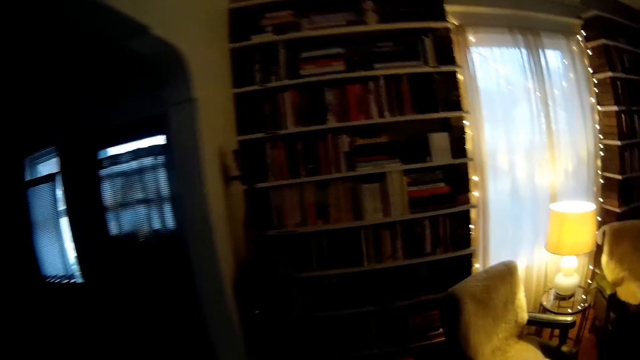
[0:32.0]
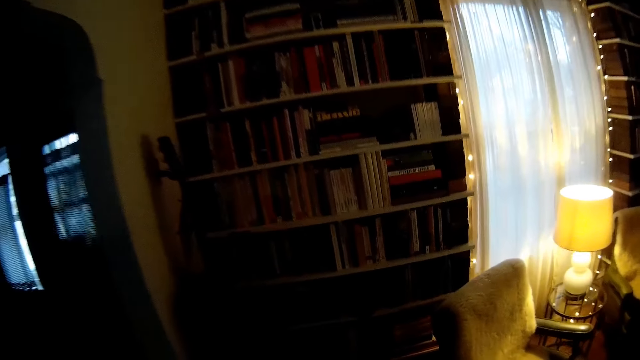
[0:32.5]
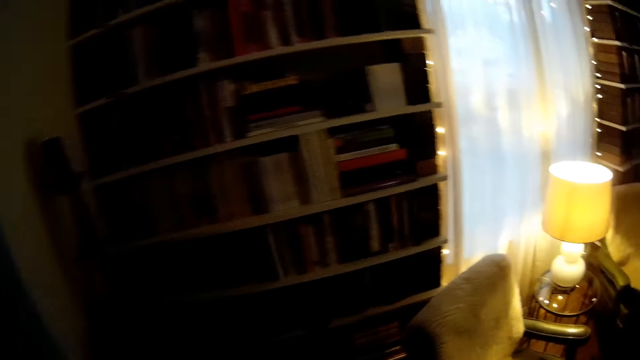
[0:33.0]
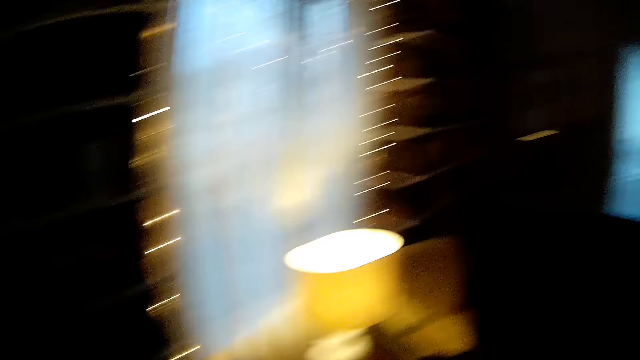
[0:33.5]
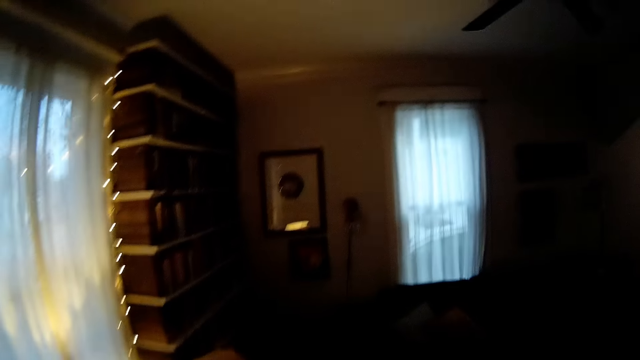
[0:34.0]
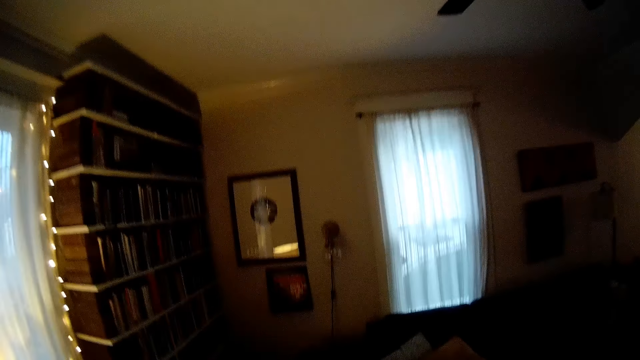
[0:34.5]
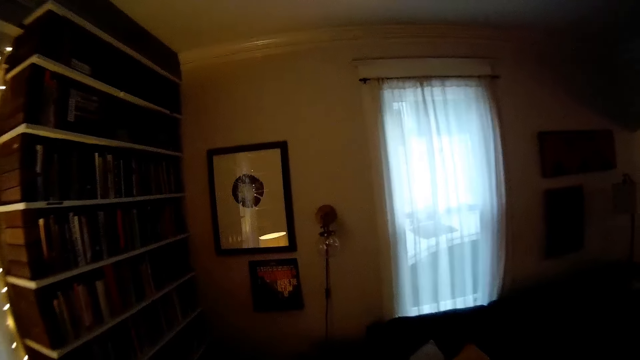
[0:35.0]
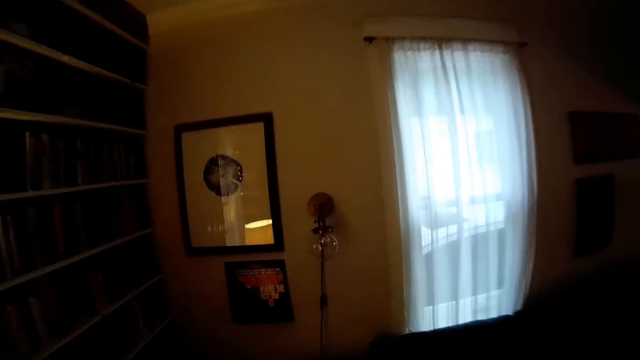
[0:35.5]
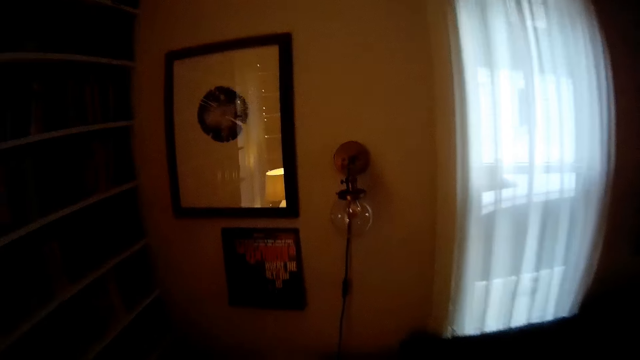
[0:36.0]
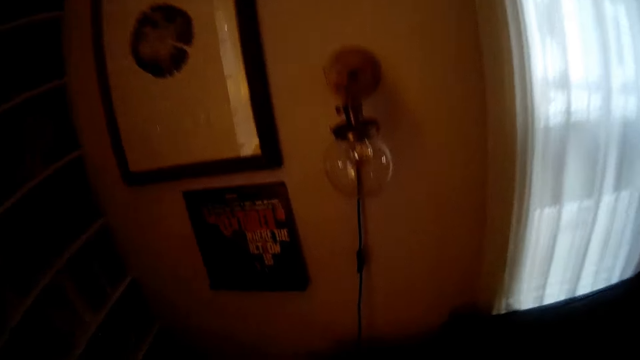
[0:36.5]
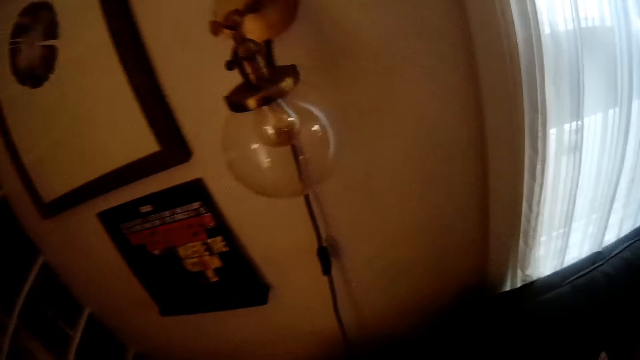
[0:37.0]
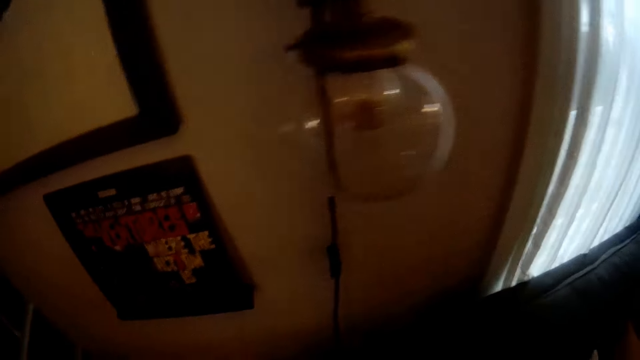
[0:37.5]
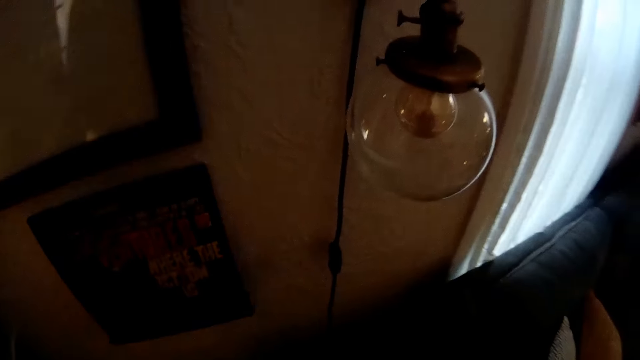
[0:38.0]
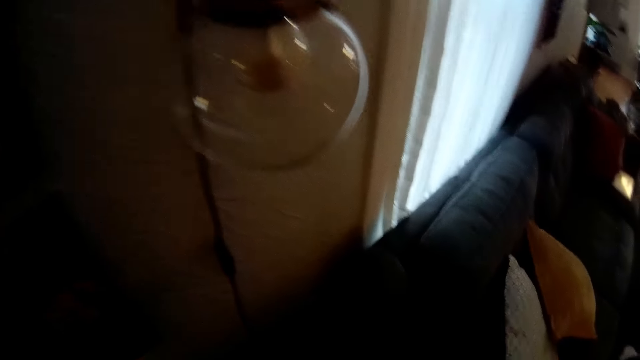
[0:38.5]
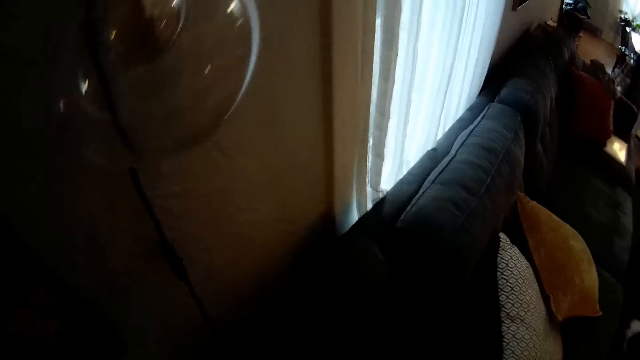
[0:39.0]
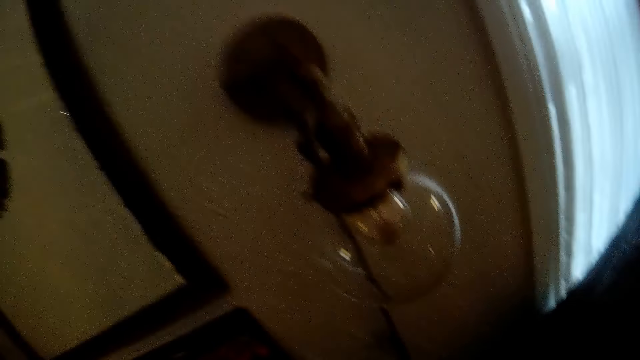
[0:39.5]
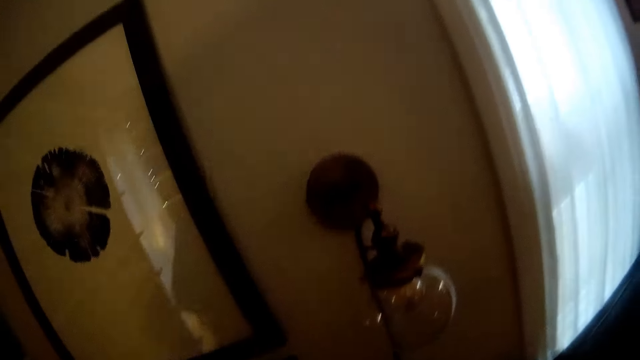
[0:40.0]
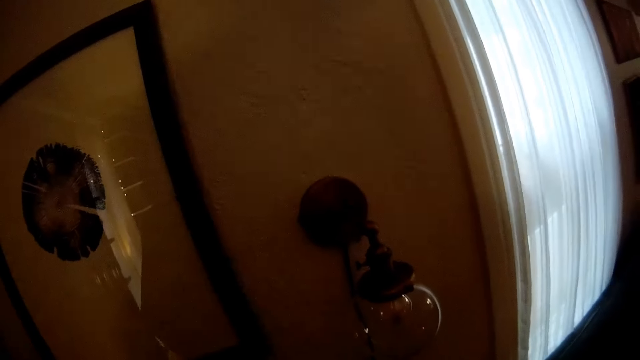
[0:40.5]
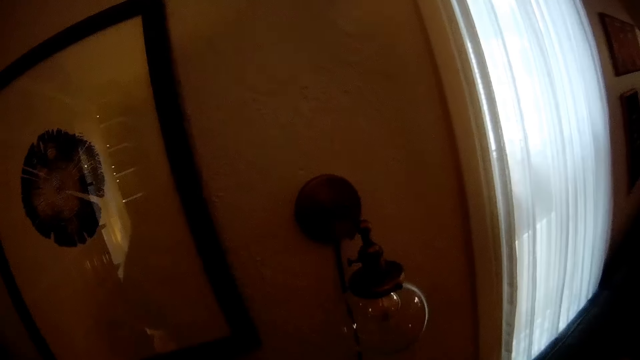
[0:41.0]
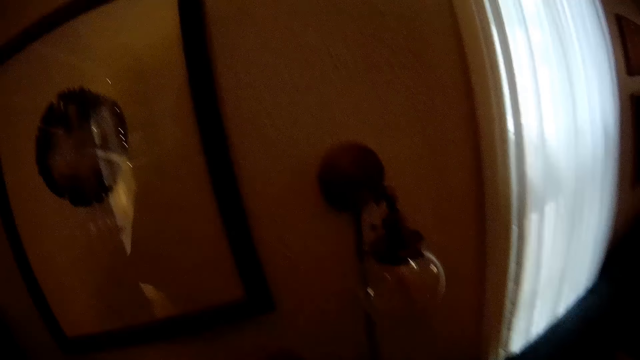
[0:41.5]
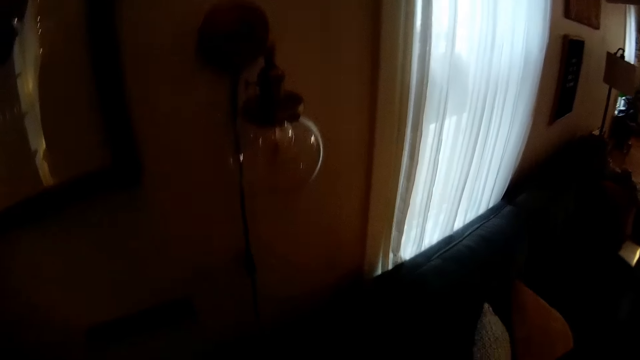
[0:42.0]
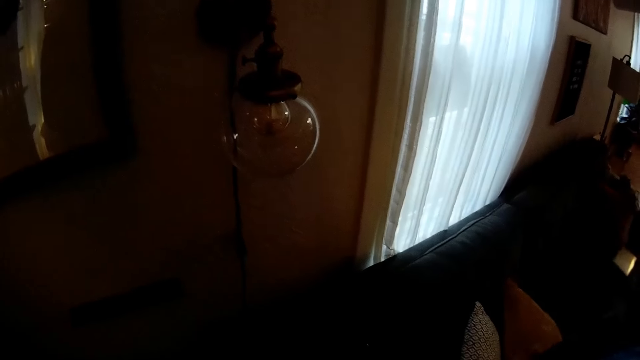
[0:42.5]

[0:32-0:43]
The camera wearer moves around the house. They look around the bulb.

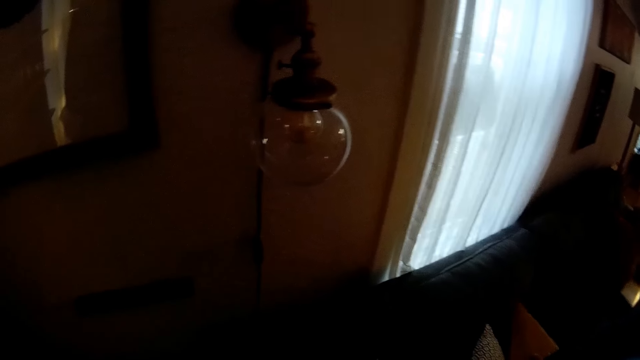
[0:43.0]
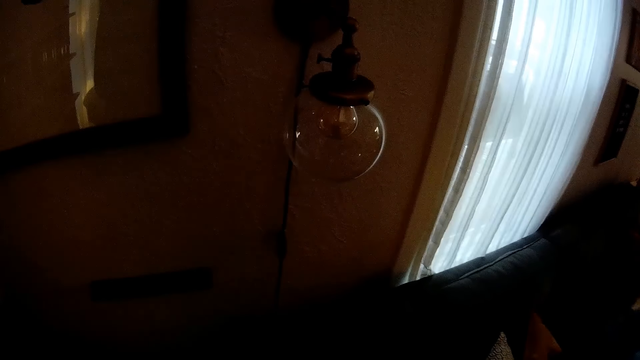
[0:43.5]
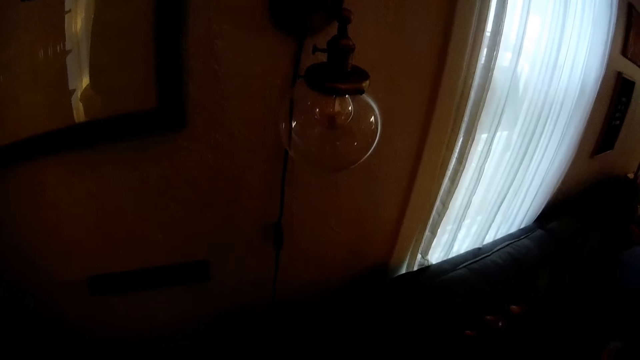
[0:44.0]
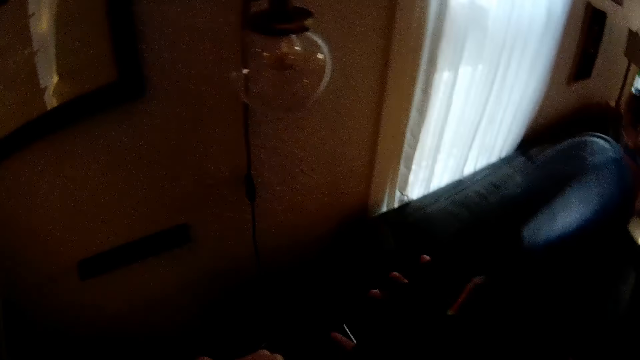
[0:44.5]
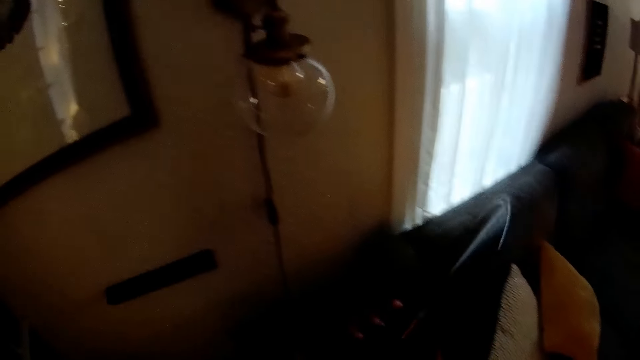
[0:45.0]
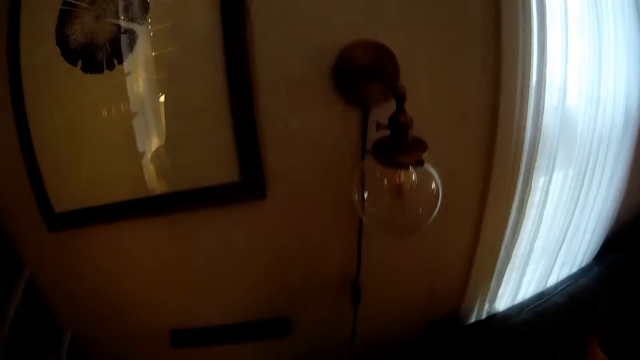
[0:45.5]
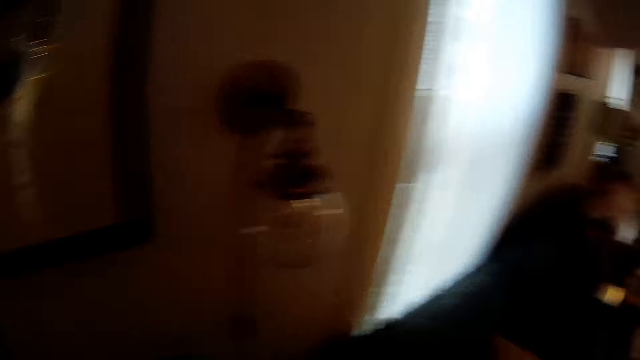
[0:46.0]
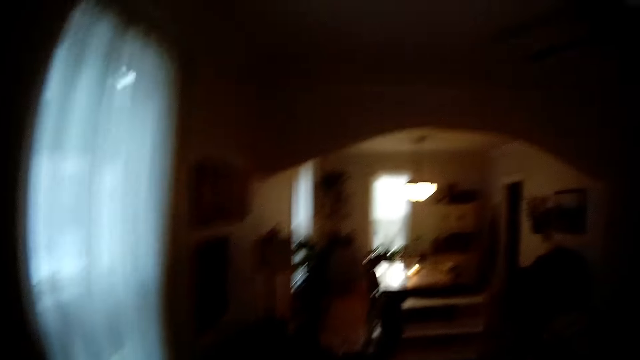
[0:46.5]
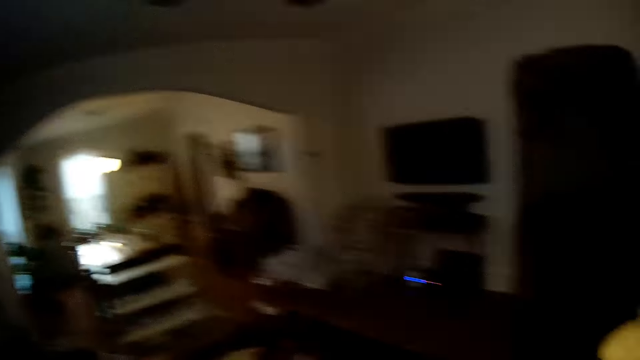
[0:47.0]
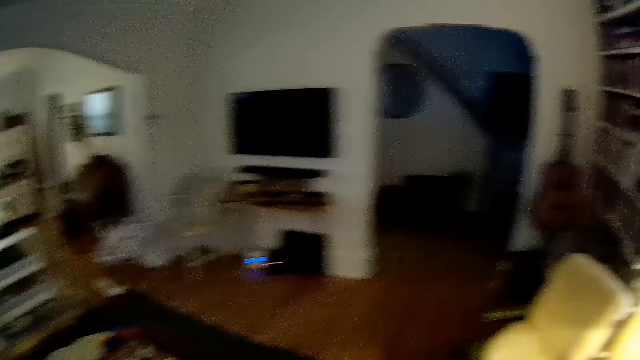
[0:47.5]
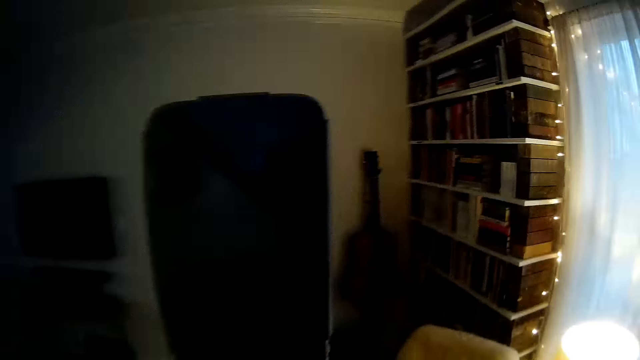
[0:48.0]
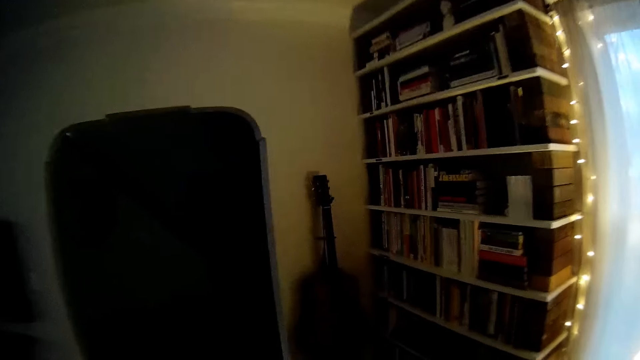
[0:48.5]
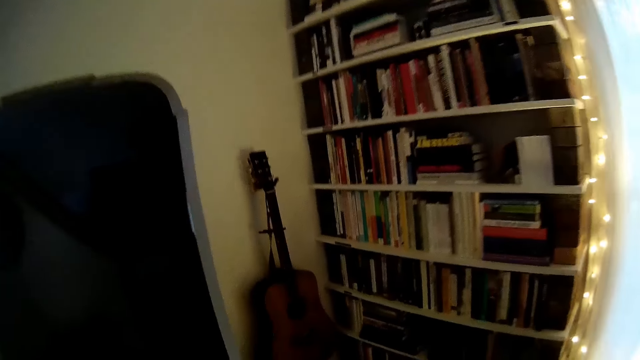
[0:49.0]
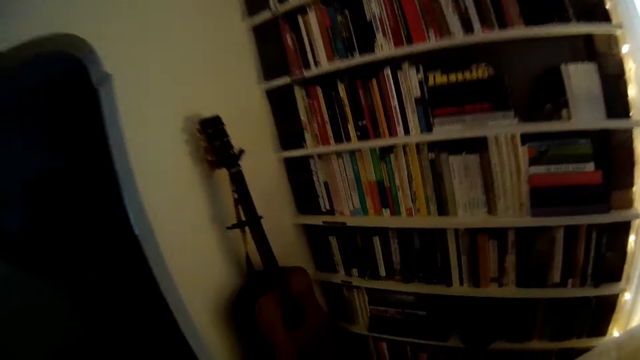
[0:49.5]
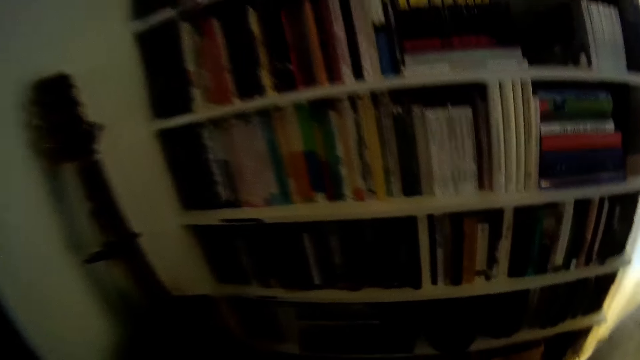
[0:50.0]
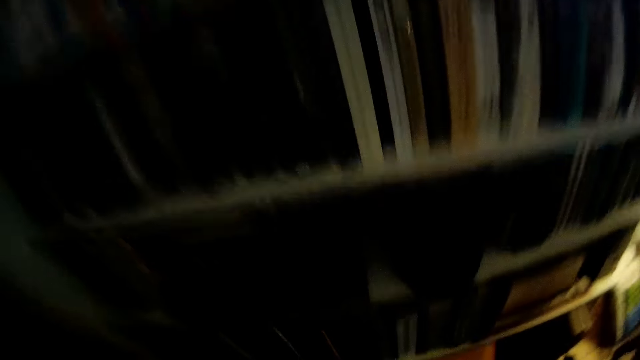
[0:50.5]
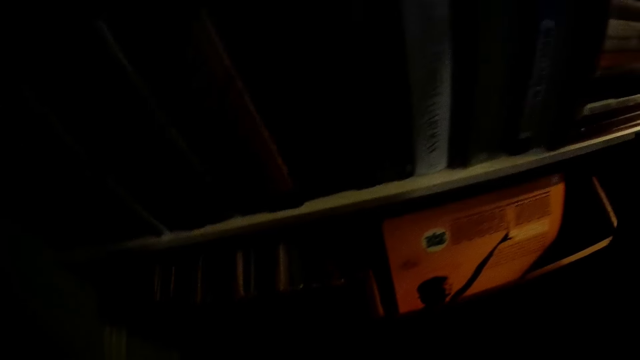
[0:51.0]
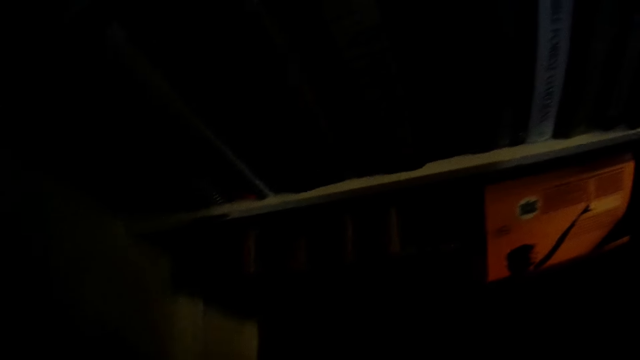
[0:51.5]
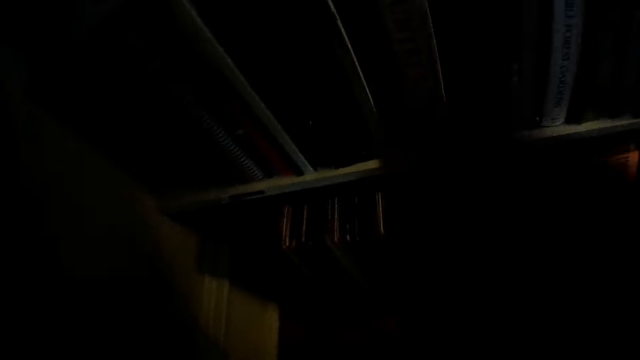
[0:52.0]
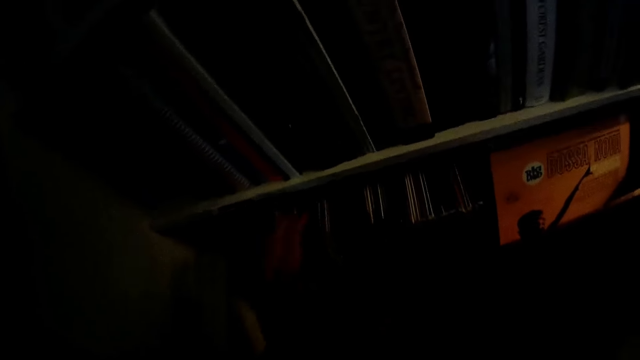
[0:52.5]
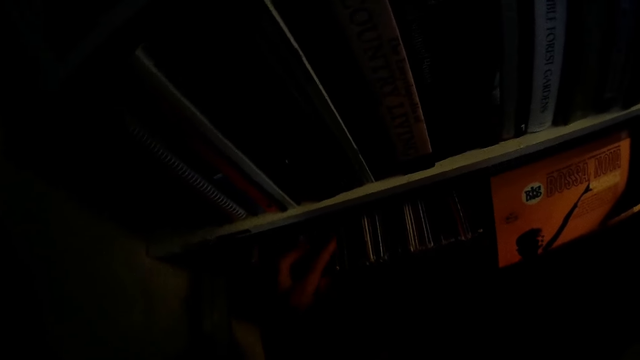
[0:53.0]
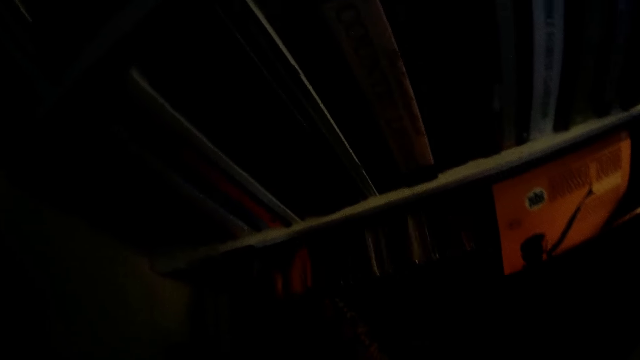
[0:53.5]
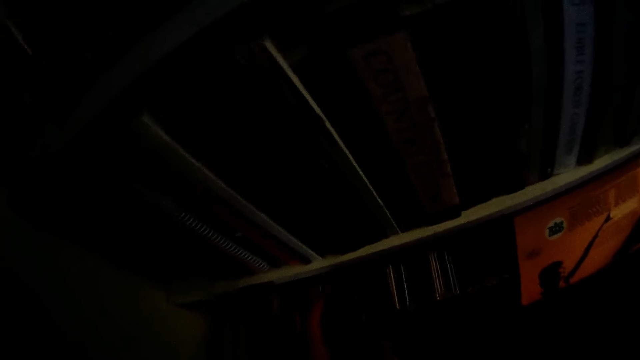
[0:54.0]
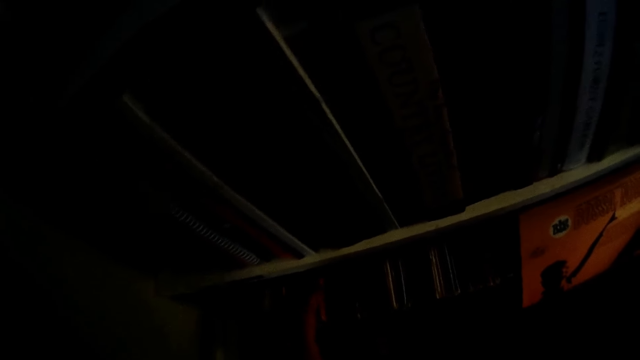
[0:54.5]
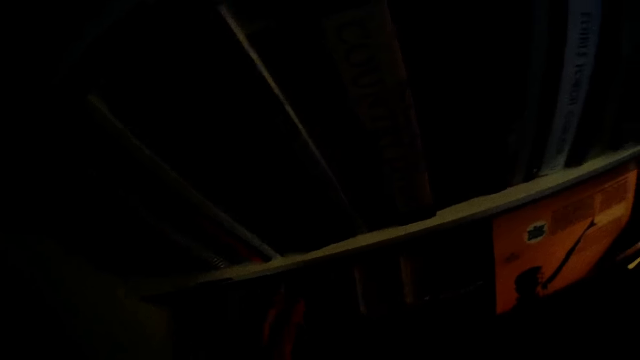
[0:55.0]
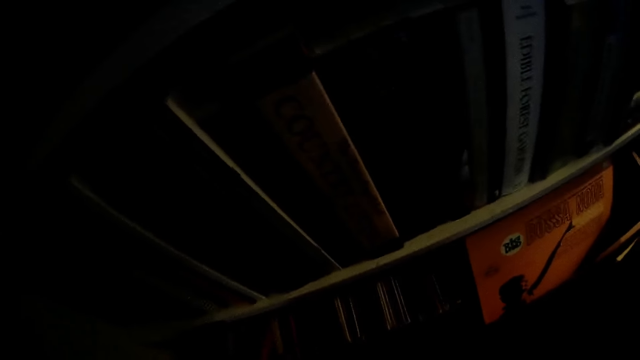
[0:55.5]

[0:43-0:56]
The camera wearer holds a CD with his right hand. He moves around the house. He moves his hands through a pack of vinyl records. He searches on the shelf.
